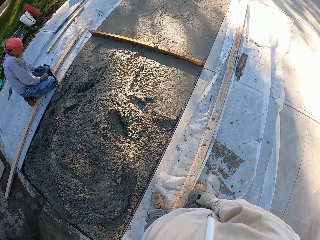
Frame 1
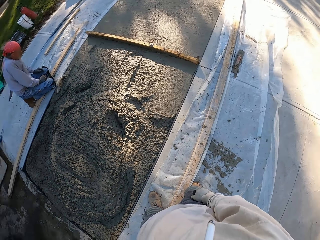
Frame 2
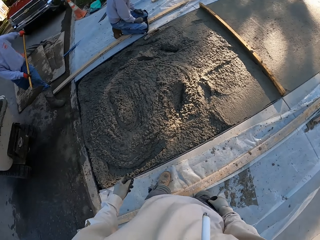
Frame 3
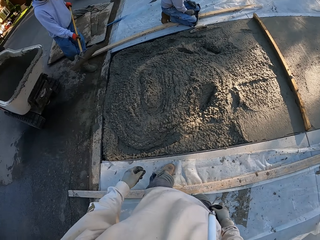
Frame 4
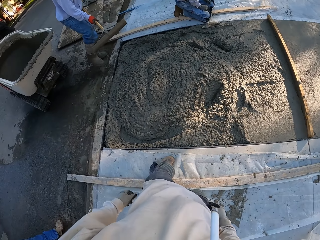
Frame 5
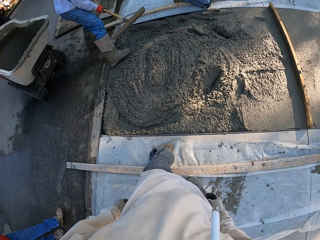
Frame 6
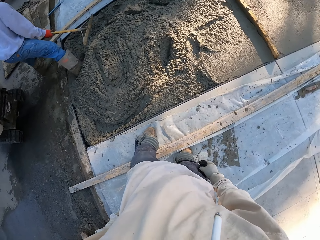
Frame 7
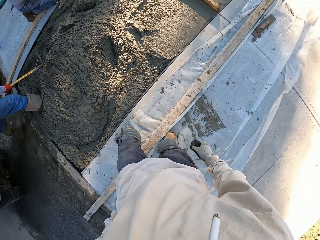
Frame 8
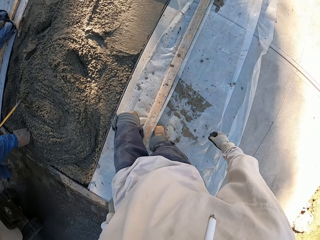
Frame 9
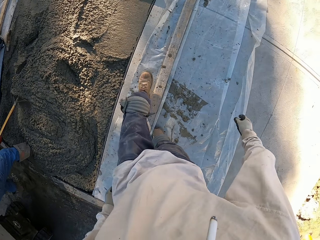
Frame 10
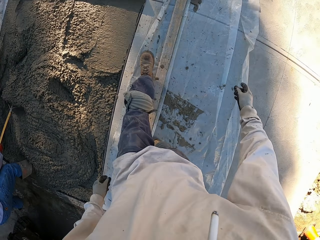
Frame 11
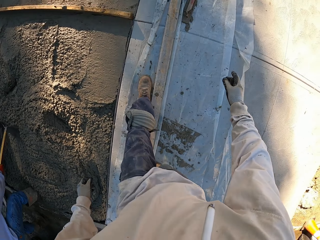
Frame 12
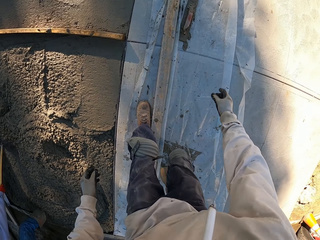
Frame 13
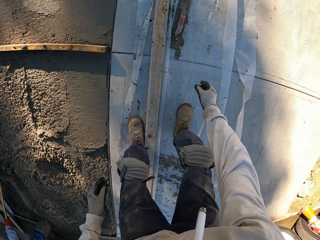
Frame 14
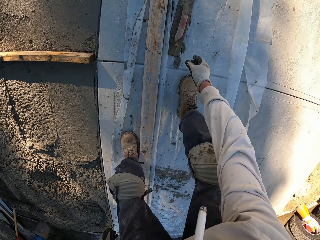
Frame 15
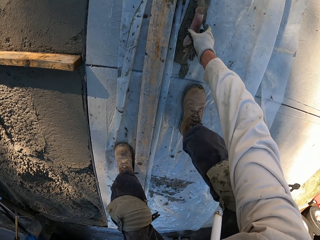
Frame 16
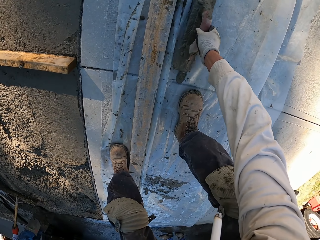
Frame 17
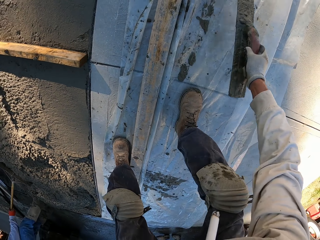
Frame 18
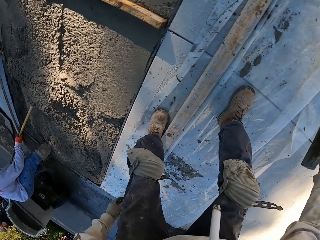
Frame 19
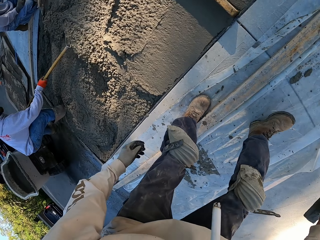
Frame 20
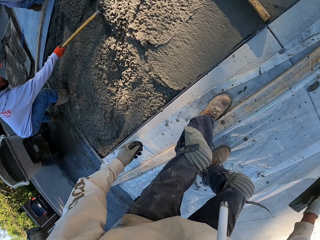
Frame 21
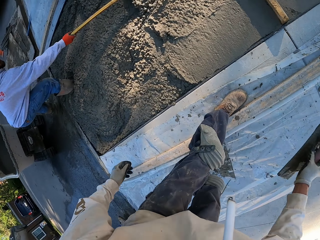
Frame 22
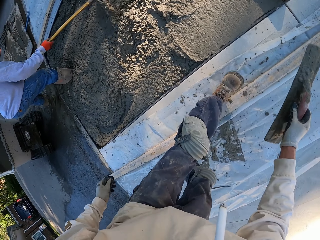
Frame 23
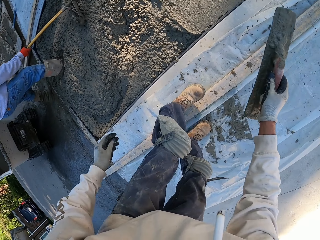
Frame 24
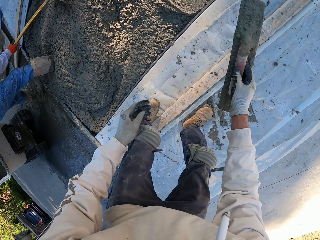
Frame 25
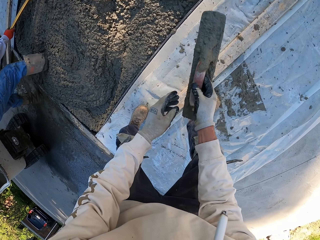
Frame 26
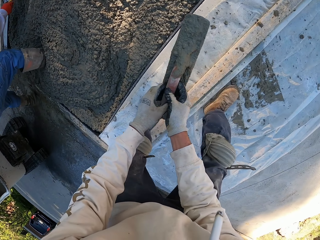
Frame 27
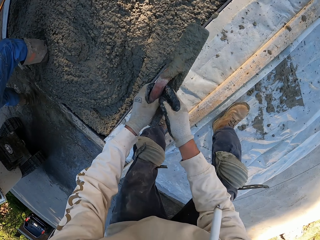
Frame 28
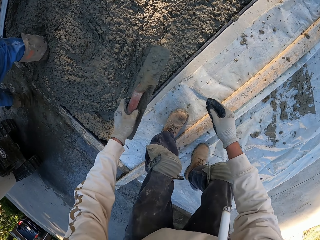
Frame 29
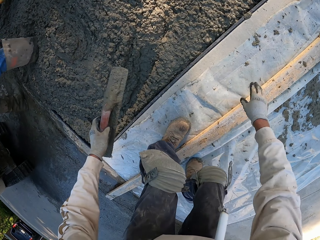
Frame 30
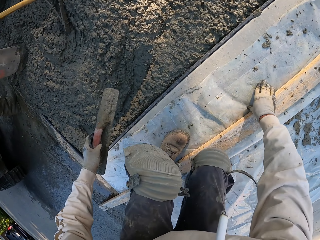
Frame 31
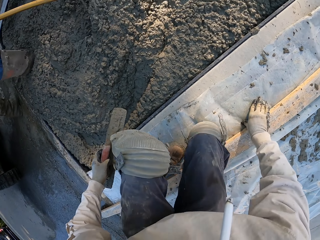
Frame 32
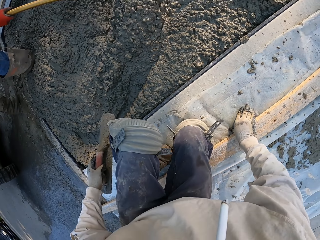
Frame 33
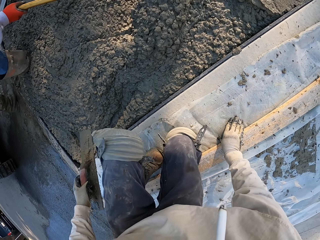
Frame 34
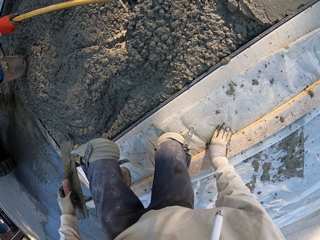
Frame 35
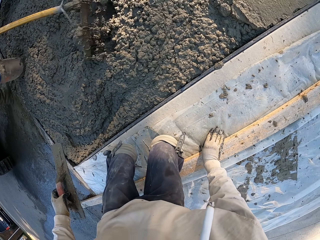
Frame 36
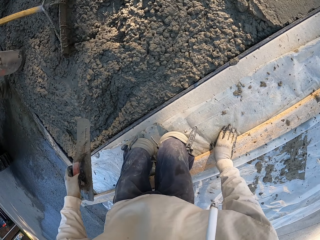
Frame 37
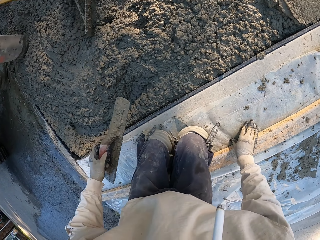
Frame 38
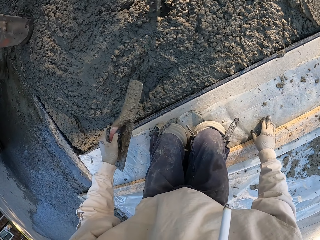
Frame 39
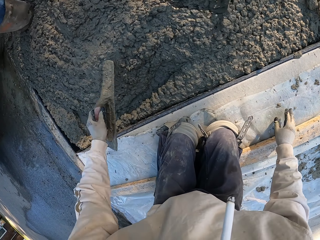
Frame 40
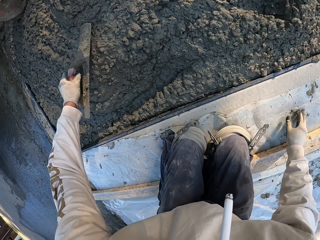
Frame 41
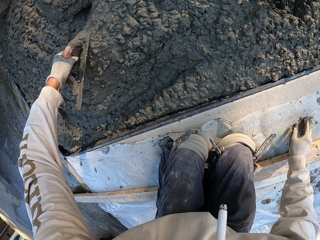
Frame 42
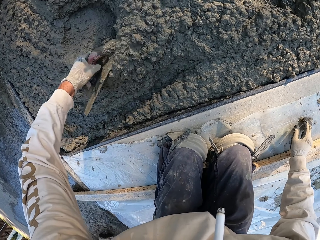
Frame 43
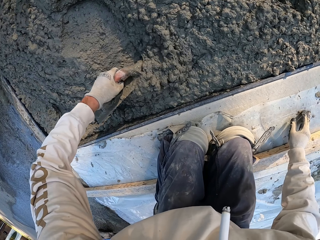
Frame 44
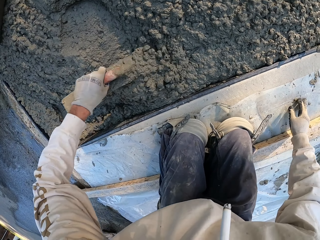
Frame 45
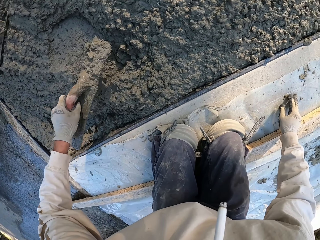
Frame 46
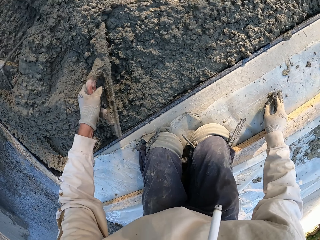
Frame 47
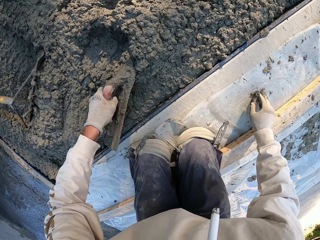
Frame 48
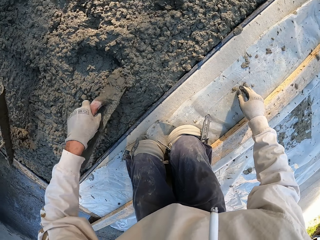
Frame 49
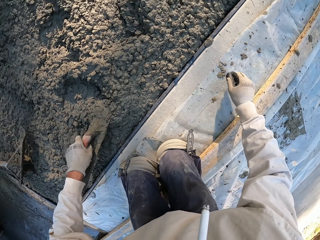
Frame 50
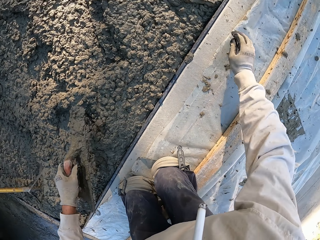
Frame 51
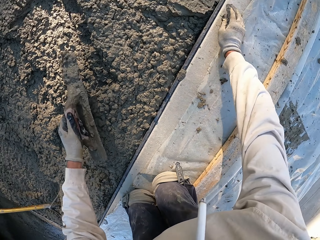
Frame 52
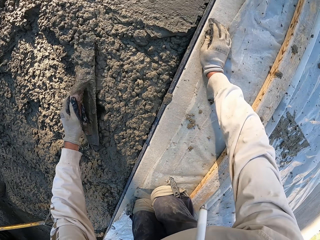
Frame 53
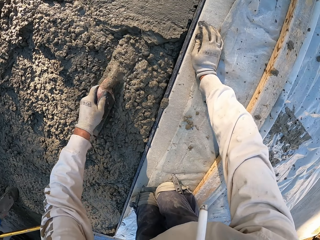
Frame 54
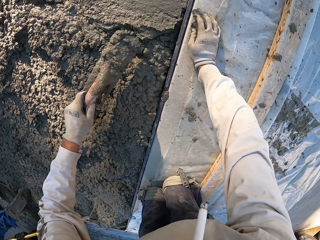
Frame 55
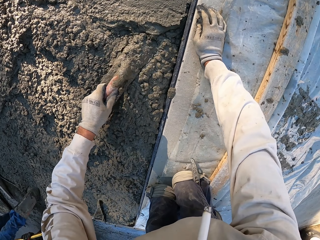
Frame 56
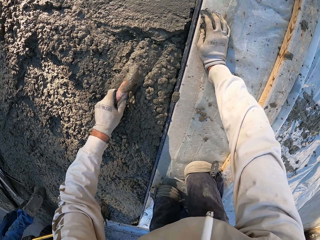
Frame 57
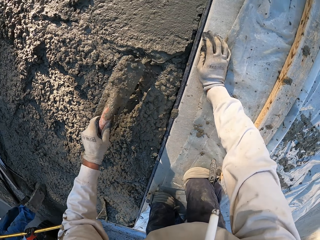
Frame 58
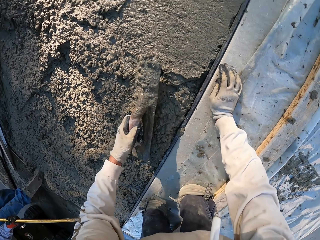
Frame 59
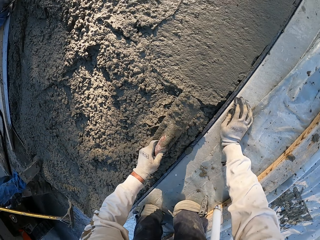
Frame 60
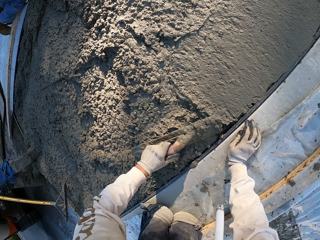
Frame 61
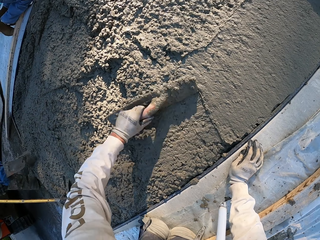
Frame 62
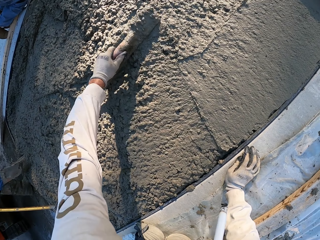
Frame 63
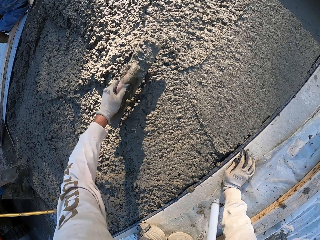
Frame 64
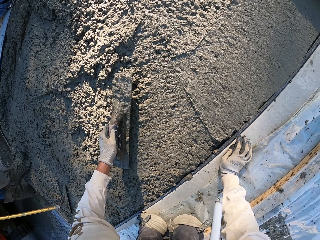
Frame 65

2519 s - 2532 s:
The camera wearer walks. They pick up the concrete float or float tool. They step back. A man aligns the concrete using a concrete finishing steel. The camera wearer aligns the concrete using the float tool. They kneel. They plaster with the concrete float.

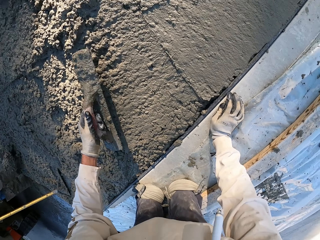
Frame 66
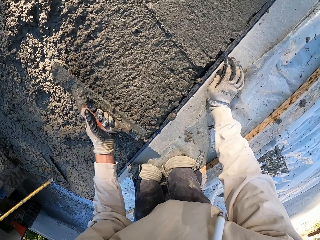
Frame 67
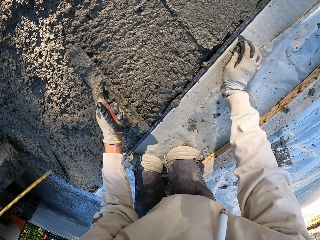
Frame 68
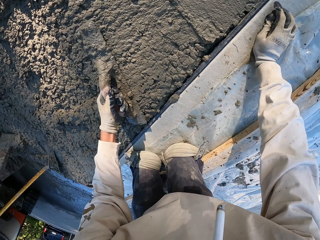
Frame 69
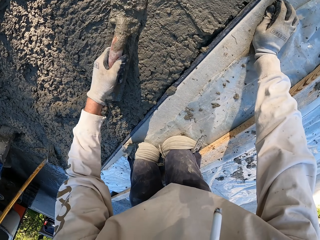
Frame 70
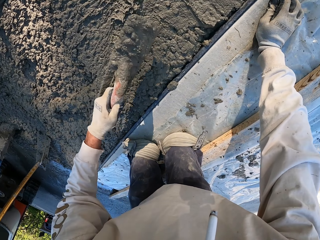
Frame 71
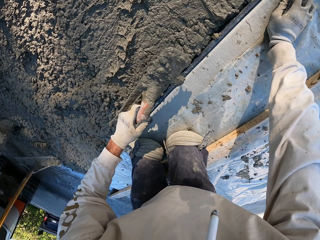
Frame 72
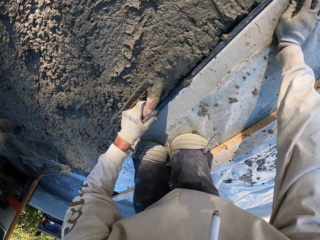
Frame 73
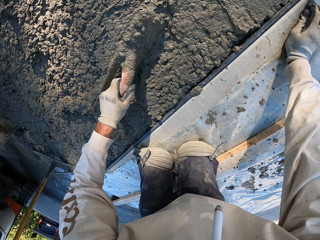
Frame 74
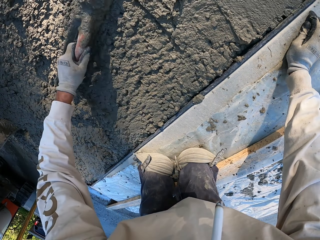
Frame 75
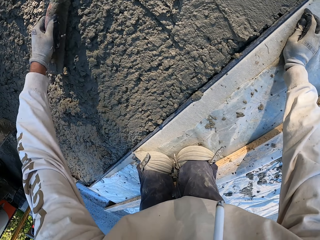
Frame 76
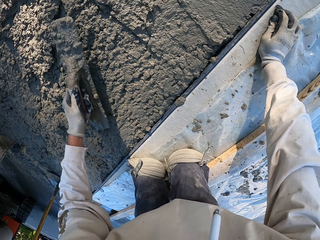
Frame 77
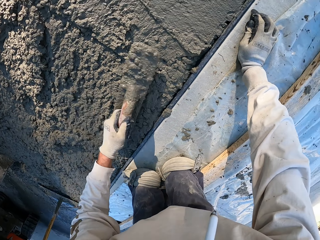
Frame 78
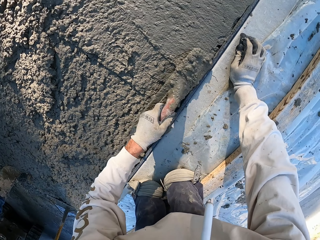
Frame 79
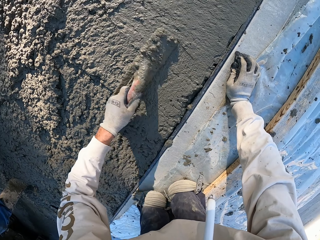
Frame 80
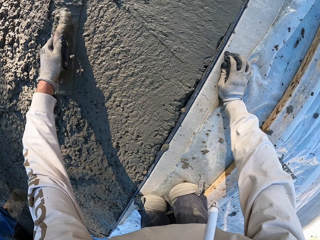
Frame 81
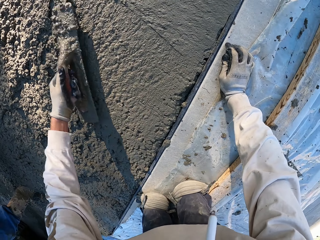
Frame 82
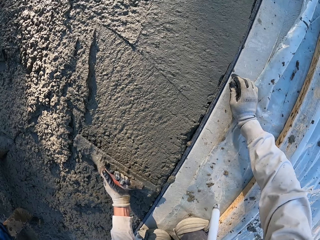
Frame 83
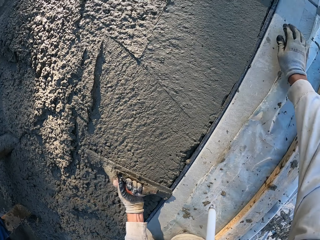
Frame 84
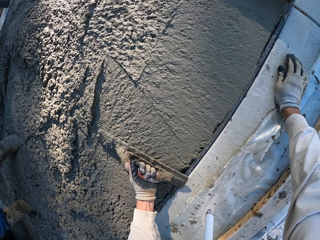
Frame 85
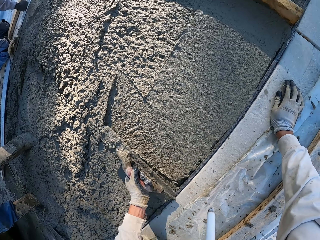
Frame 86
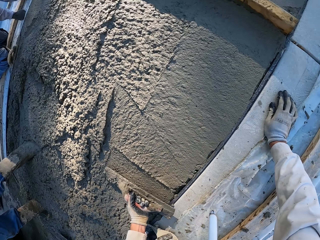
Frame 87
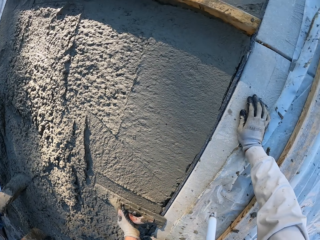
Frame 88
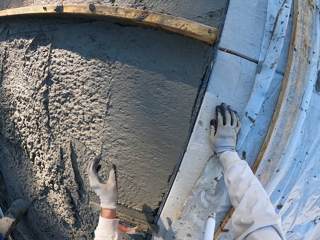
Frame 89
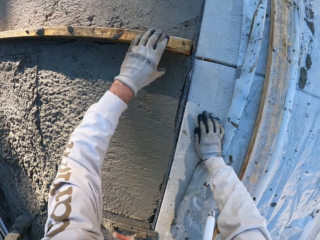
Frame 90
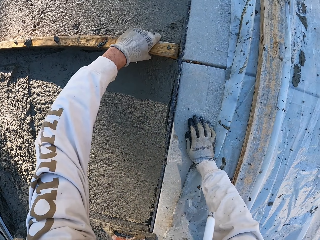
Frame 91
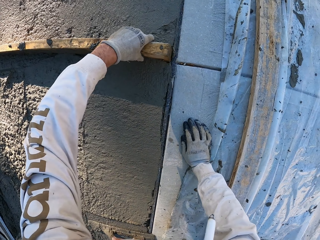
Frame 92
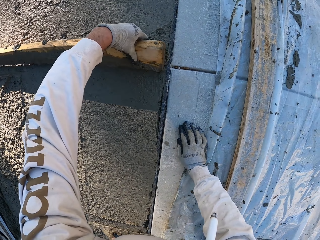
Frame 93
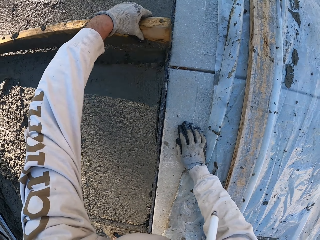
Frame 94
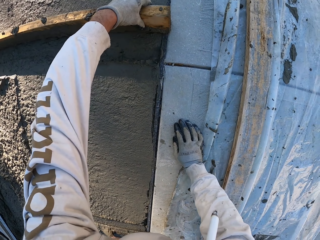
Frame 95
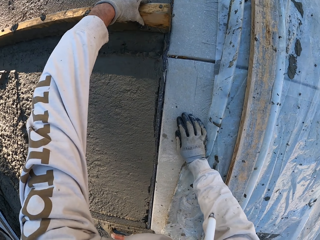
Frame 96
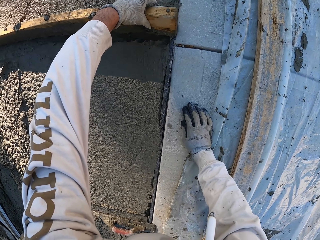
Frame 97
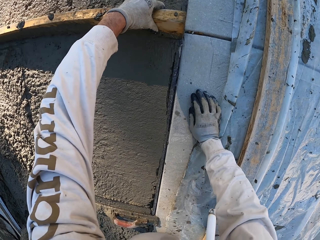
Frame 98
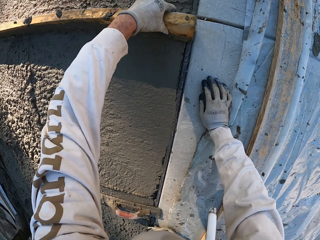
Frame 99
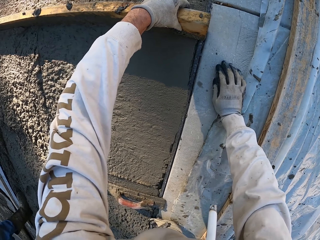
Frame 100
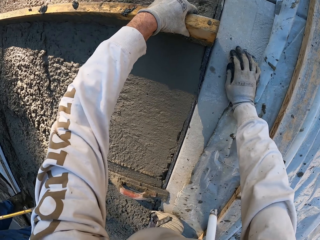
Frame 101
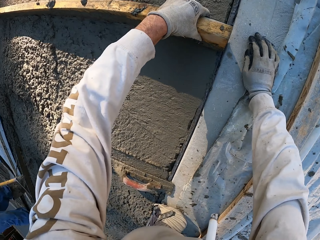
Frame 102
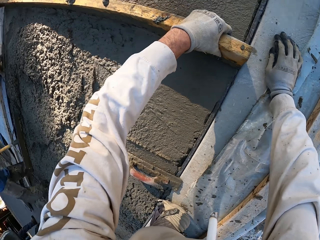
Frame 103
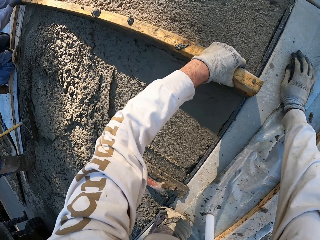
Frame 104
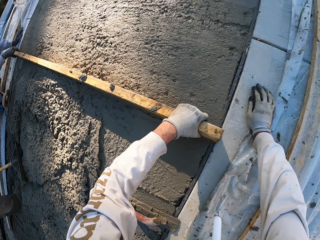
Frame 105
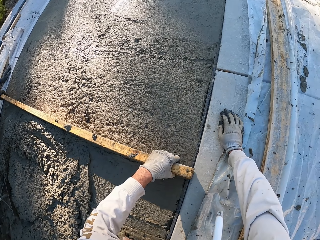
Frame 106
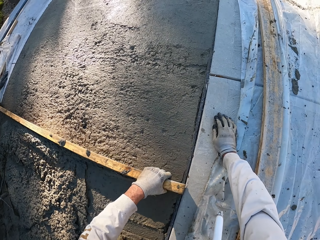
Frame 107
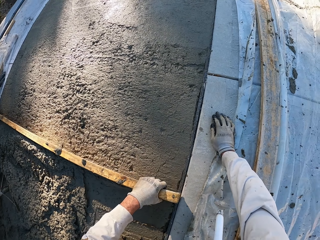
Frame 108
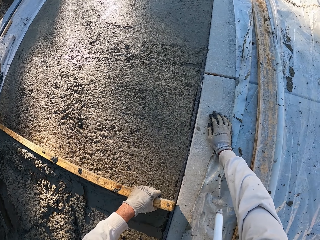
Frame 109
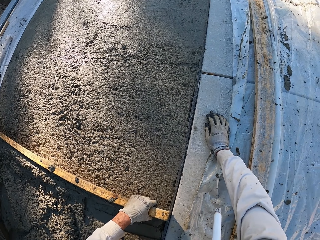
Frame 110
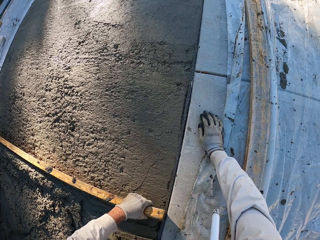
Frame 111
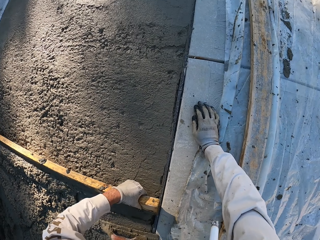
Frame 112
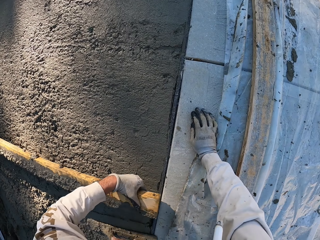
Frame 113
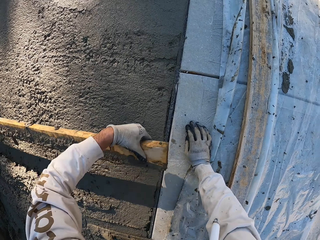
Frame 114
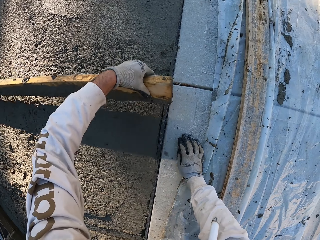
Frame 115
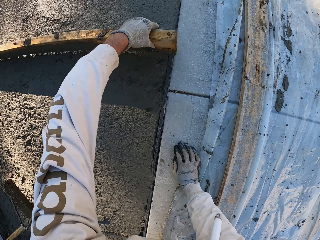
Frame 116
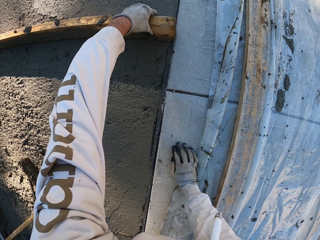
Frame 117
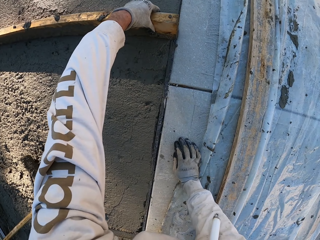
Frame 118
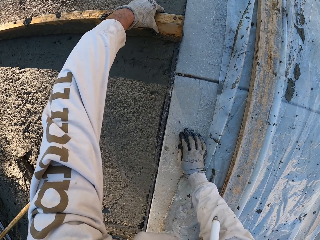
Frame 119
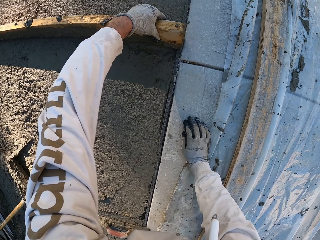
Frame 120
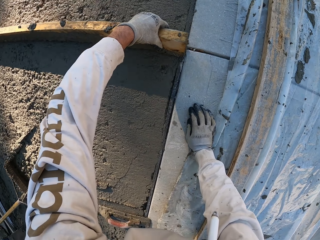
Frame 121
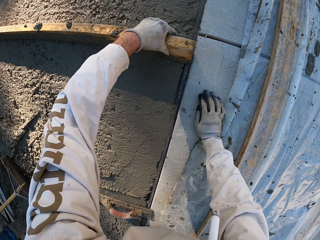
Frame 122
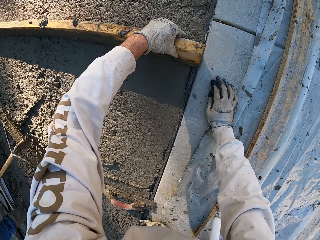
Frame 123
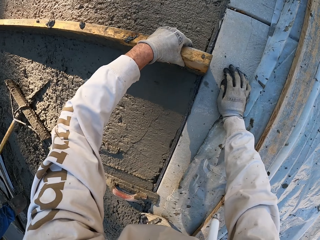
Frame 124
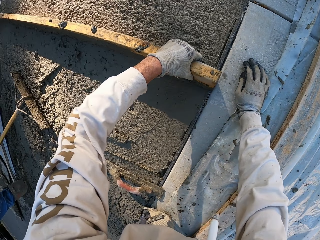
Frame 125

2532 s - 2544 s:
The camera wearer moves the wood. They plaster with the wood. They align the concrete using the wood.
